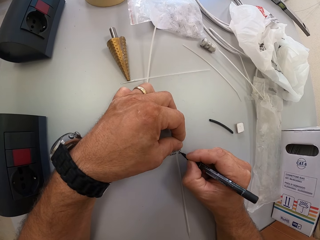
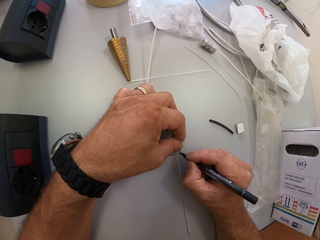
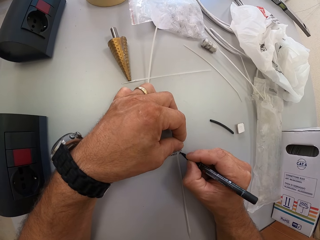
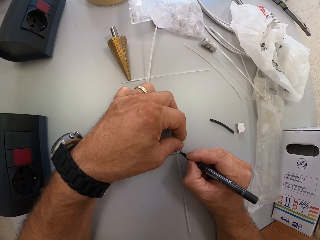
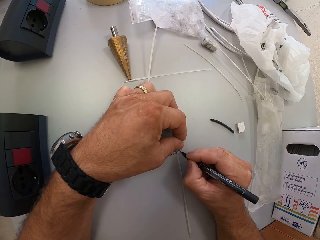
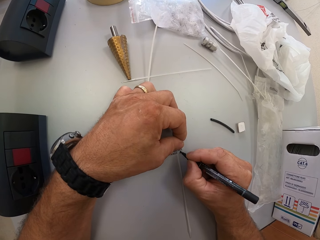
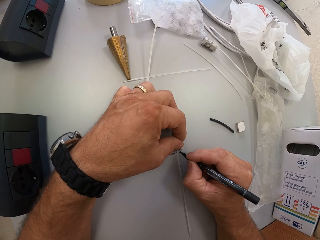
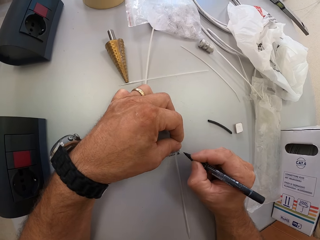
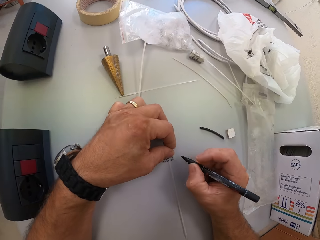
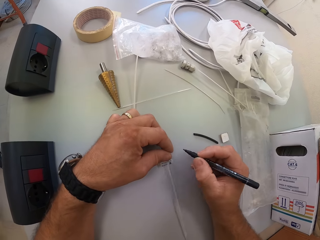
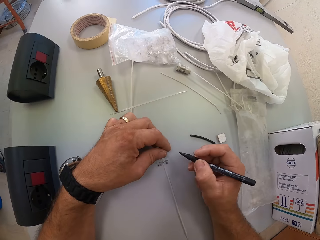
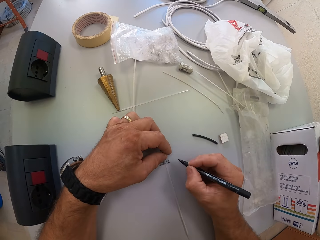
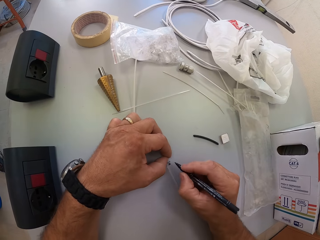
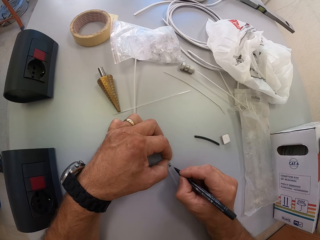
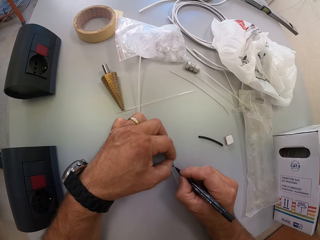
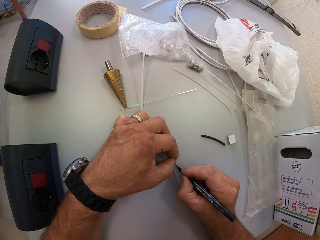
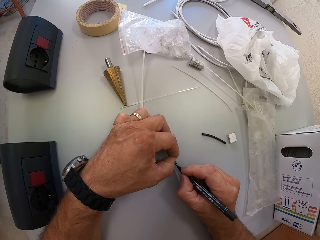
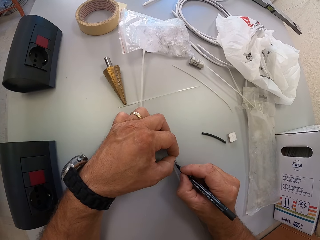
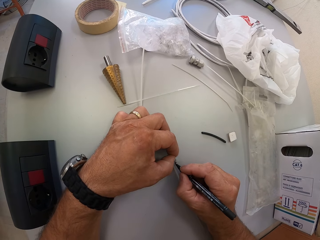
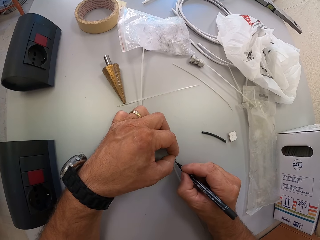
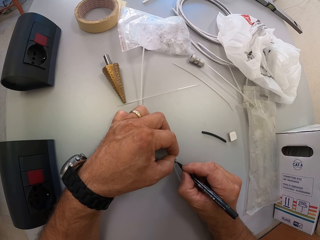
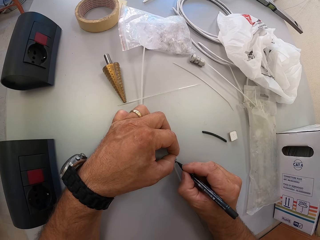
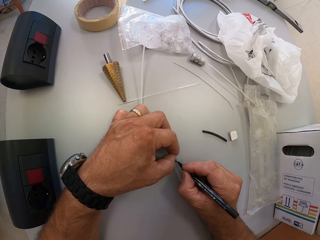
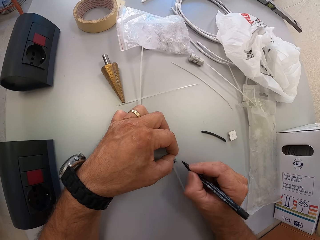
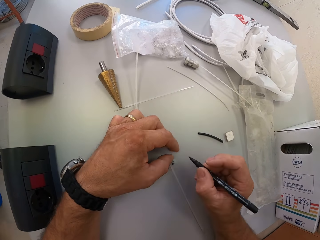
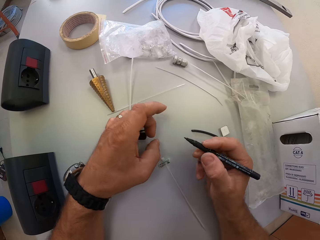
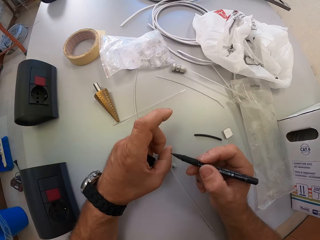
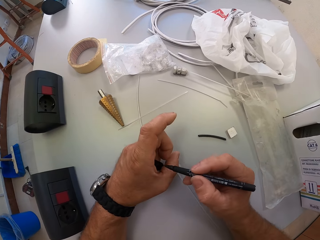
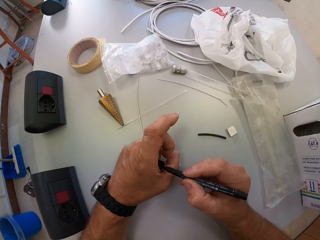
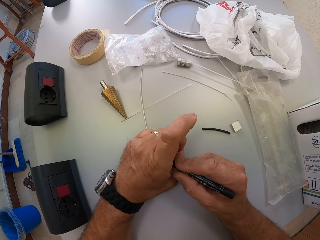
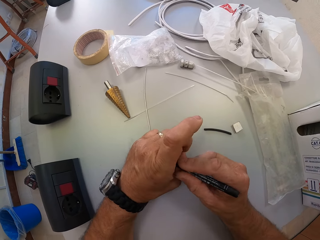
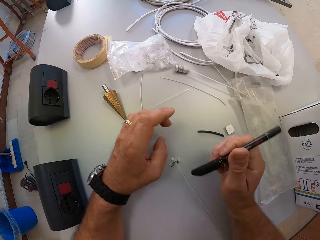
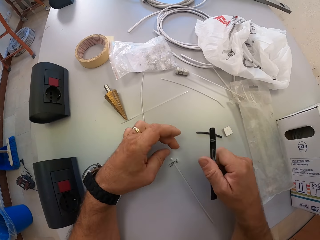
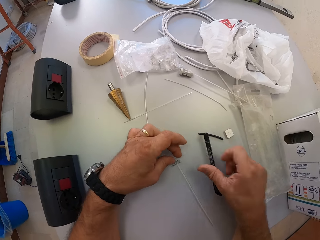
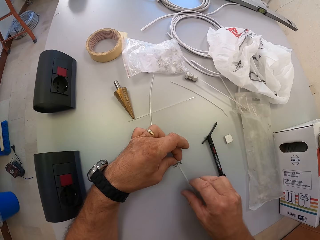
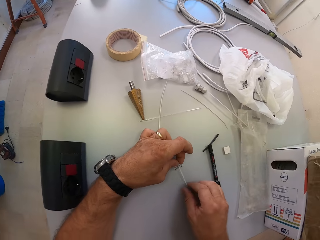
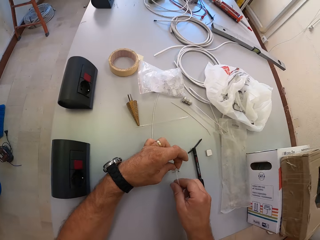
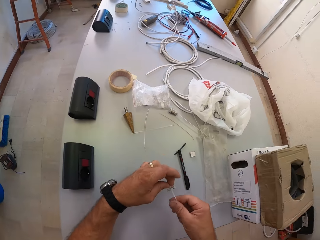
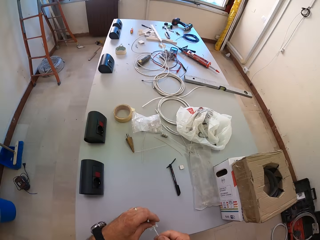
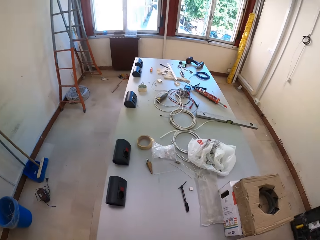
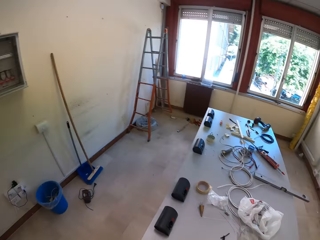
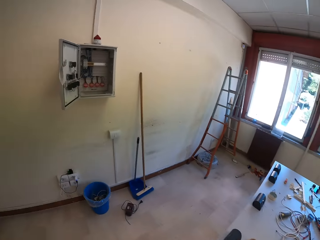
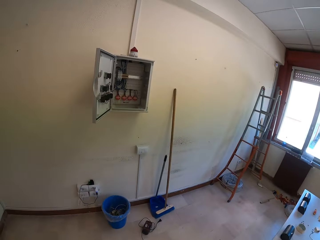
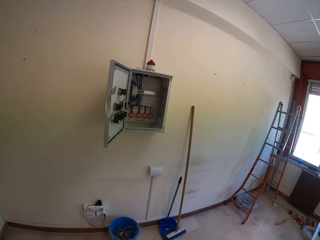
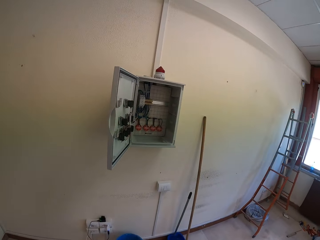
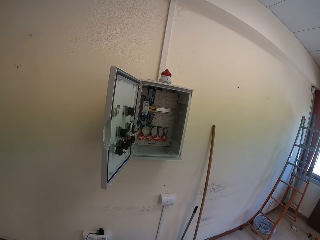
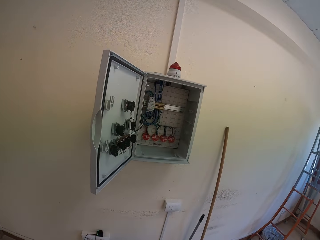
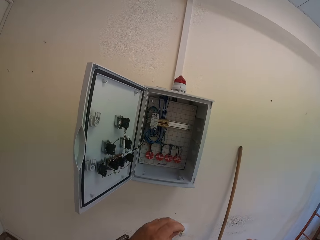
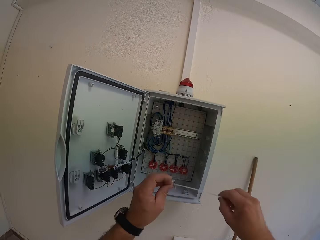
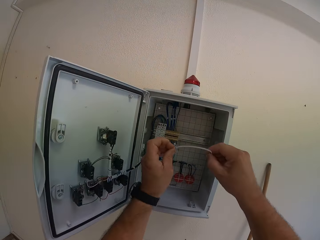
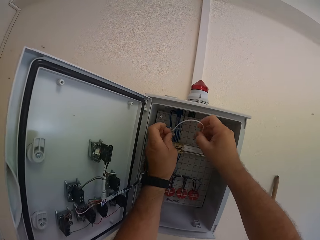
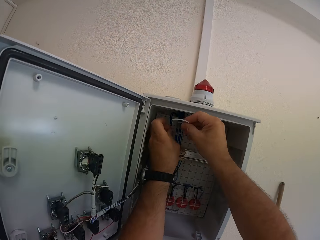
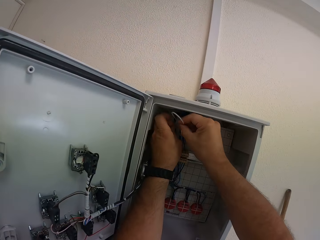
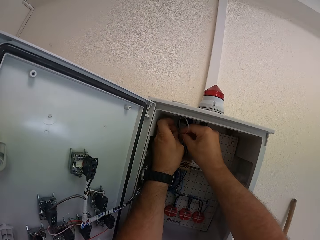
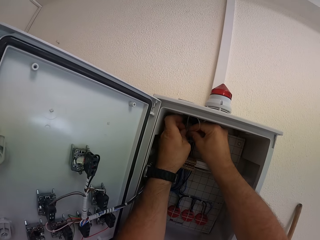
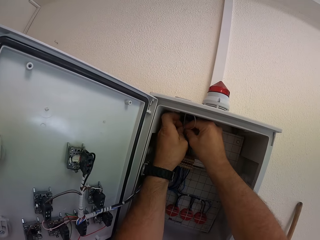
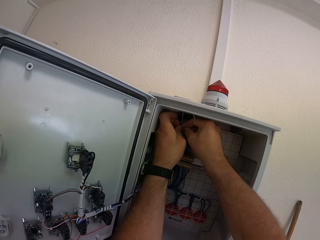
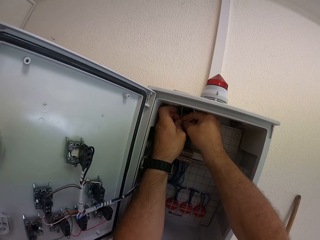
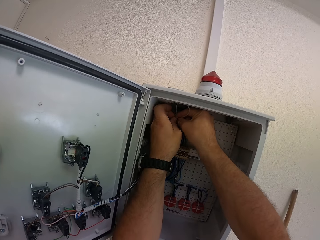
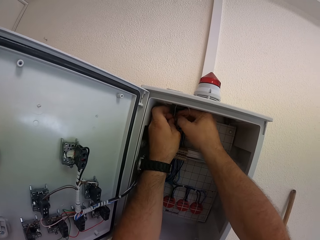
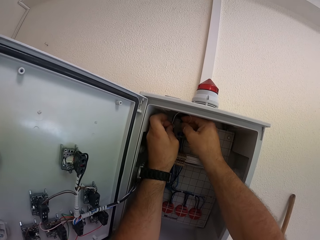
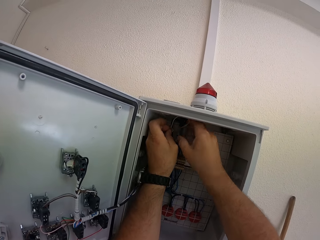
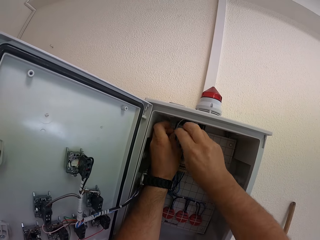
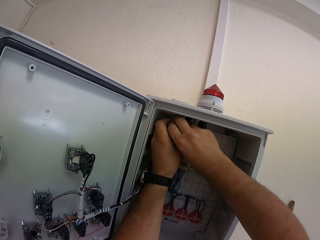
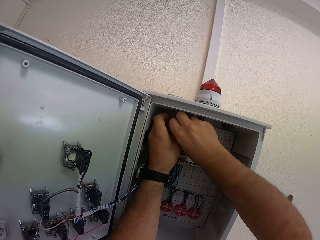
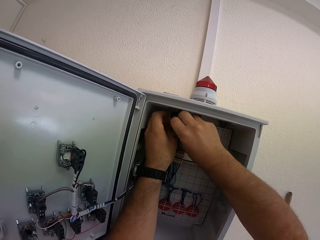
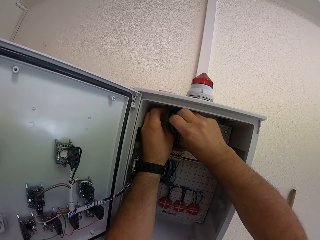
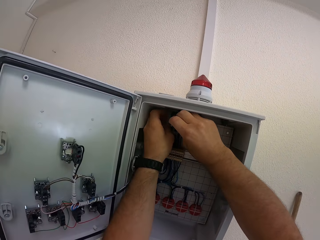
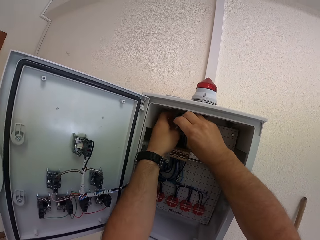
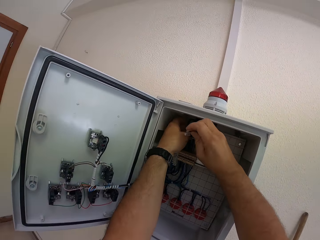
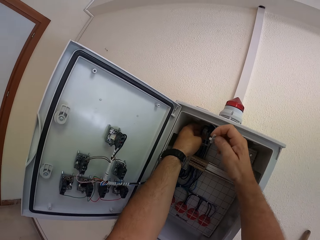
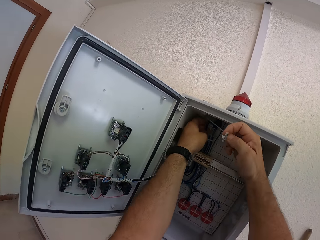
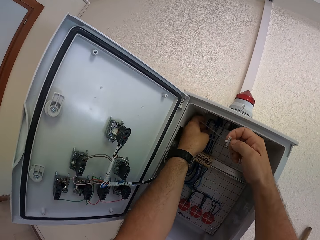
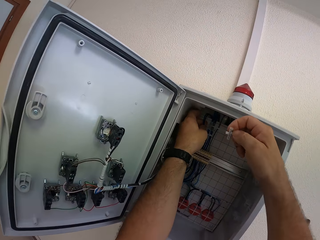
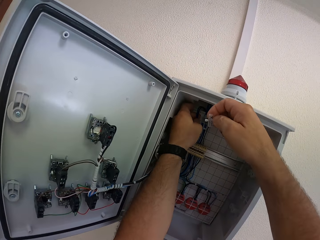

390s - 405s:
The camera wearer removes the pen from the cable tie. They write on the cable tie with the pen. They put the pen in a lid. They drop the pen on the table. They pick up the cable tie from the table. They move towards the circuit box with the cable tie. They put the cable tie into the circuit box. They fasten the cables with the cable tie.

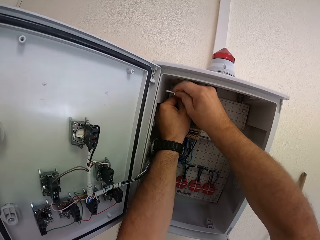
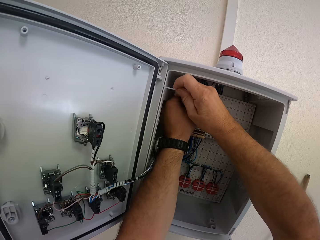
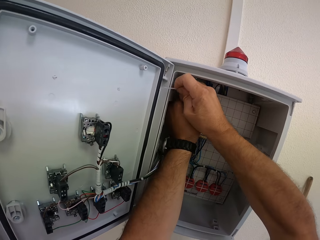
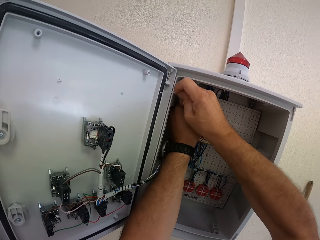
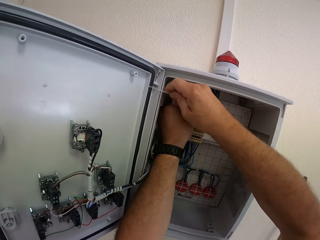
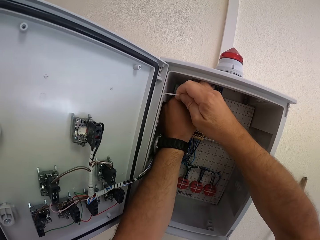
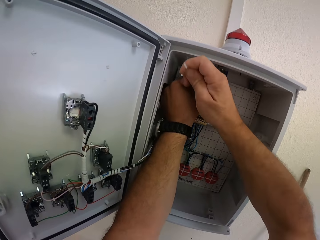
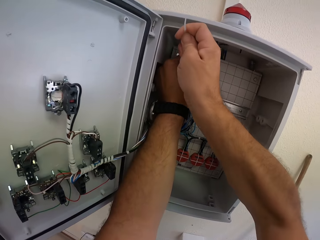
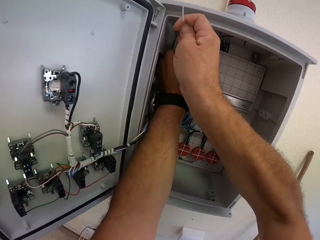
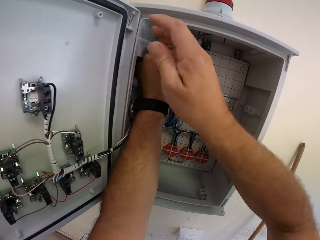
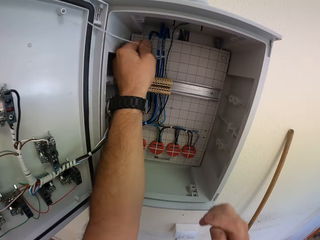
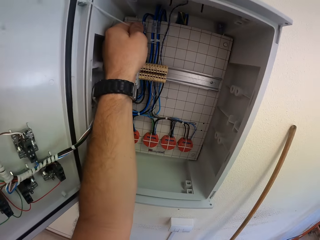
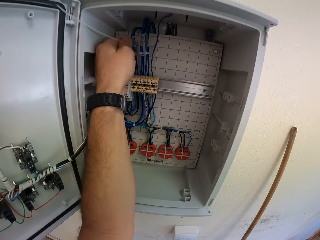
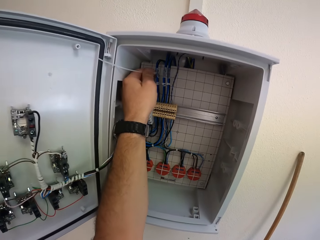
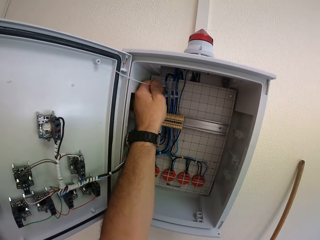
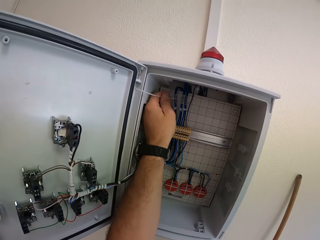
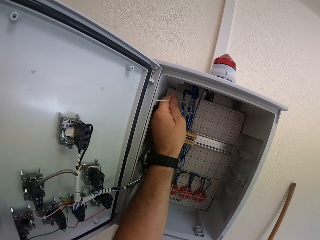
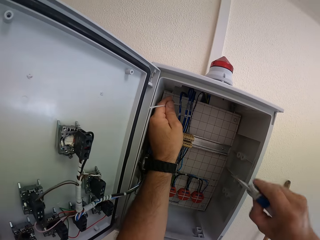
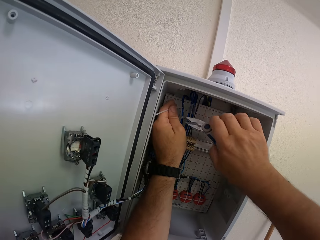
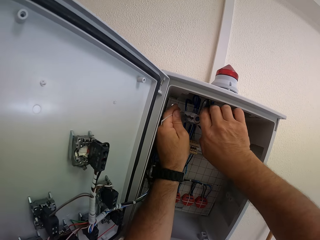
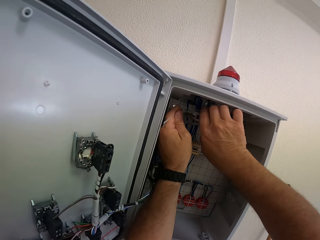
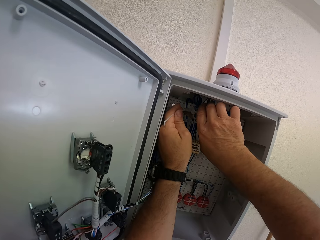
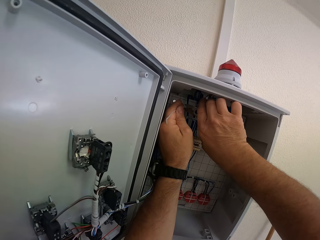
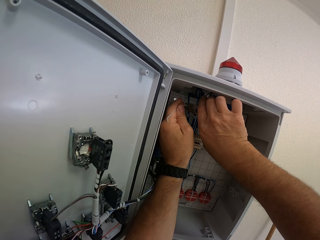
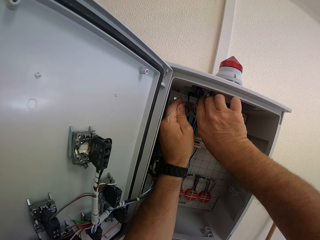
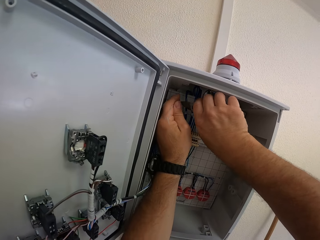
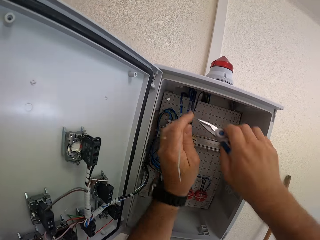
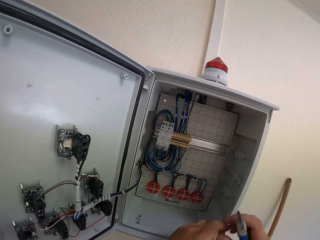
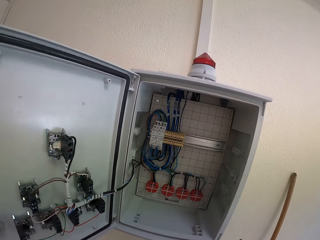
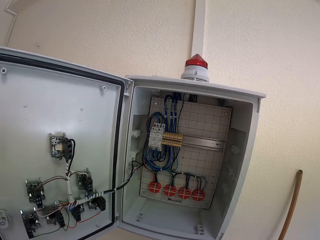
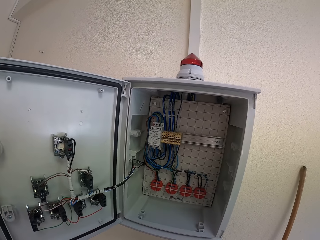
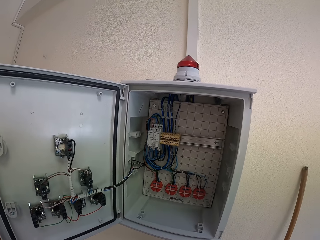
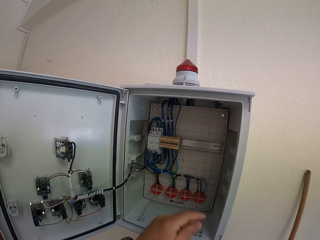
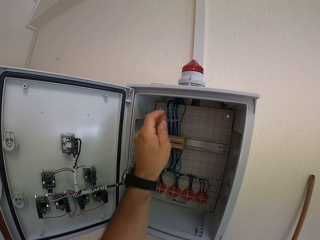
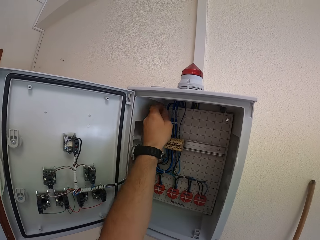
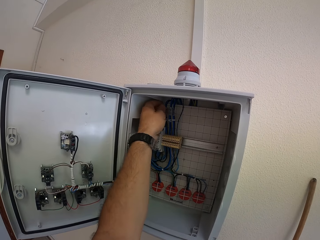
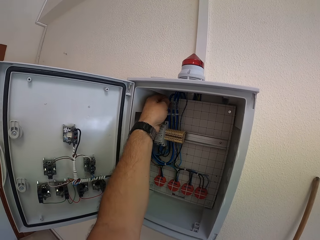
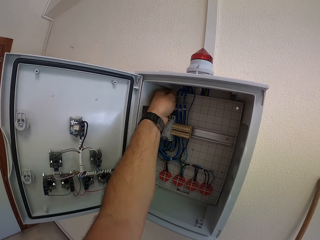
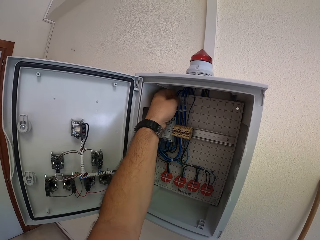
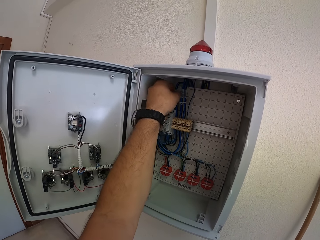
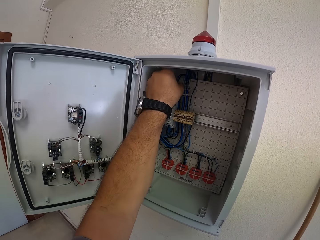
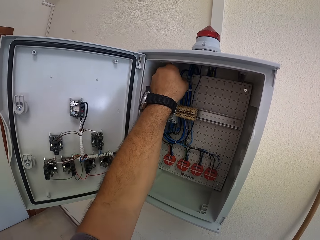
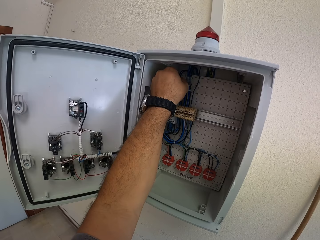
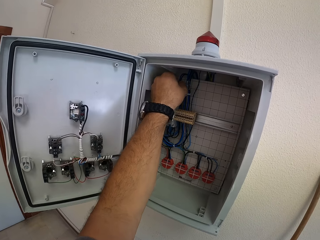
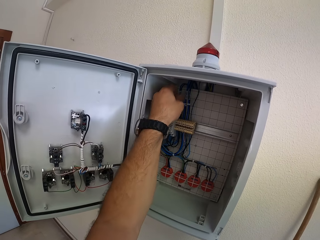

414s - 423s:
The camera wearer holds the cable tie with his left hand. He takes scissors. He cuts the cable tie with the scissors. He removes his hands from the circuit box. He adjusts the cable with his left hand. He touches the cables.
